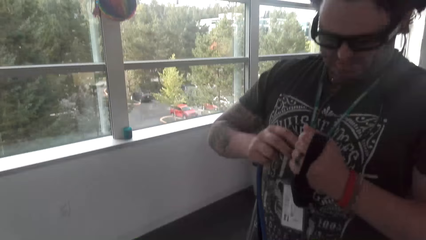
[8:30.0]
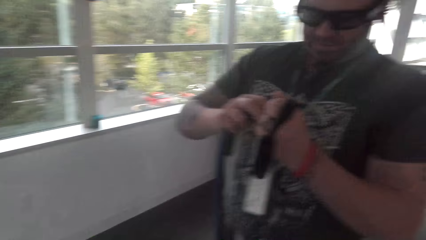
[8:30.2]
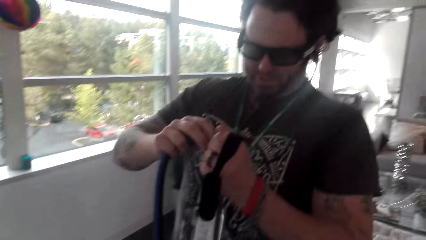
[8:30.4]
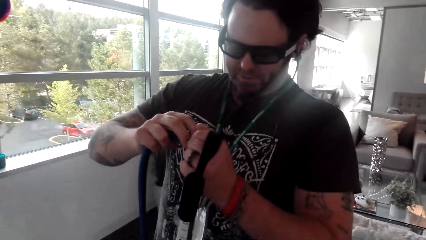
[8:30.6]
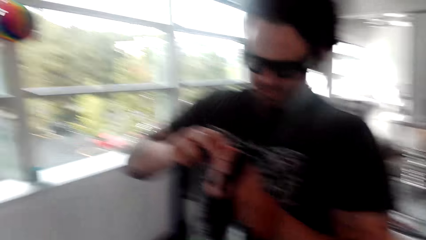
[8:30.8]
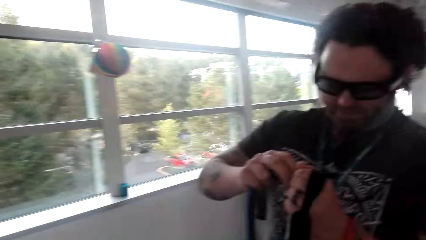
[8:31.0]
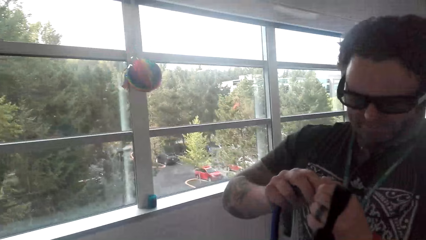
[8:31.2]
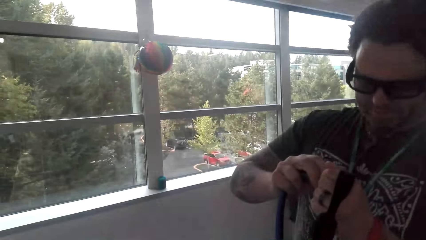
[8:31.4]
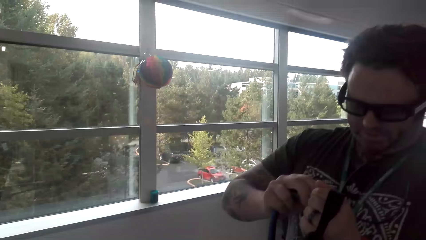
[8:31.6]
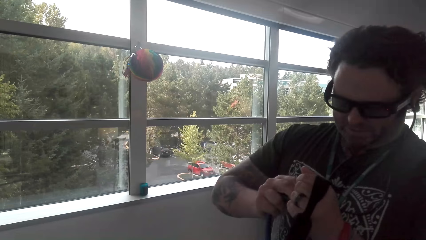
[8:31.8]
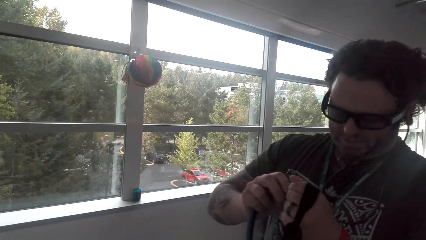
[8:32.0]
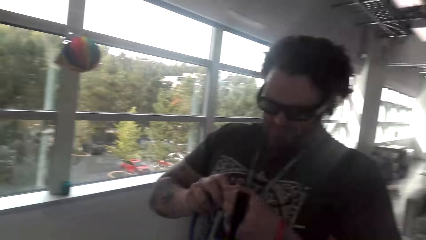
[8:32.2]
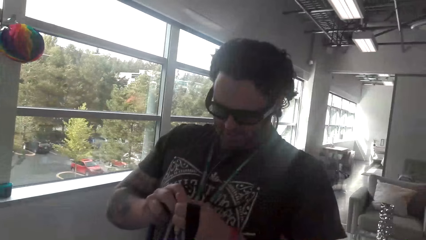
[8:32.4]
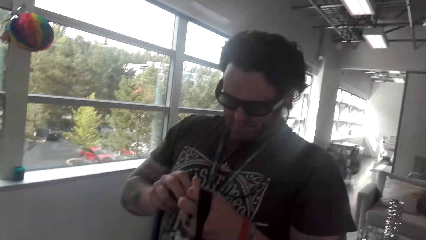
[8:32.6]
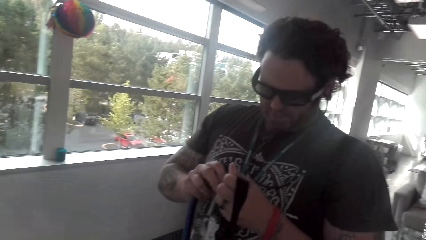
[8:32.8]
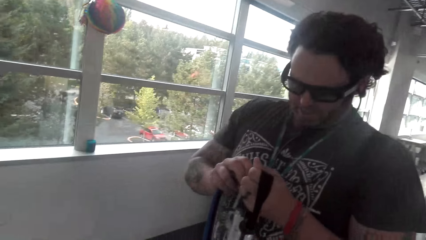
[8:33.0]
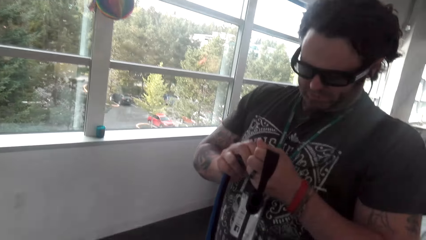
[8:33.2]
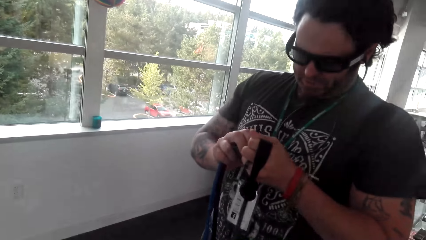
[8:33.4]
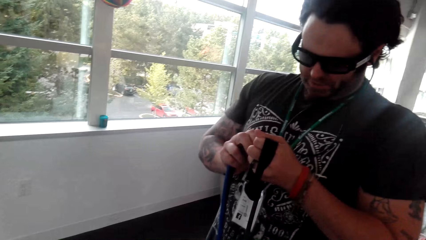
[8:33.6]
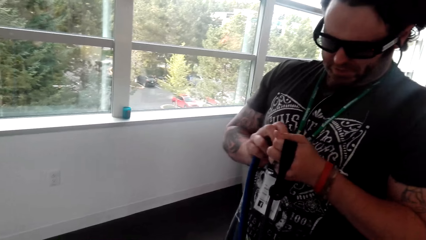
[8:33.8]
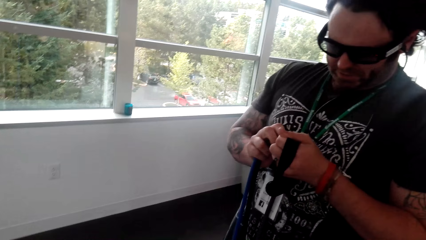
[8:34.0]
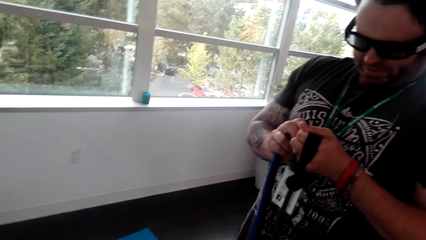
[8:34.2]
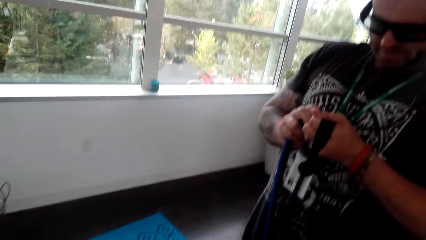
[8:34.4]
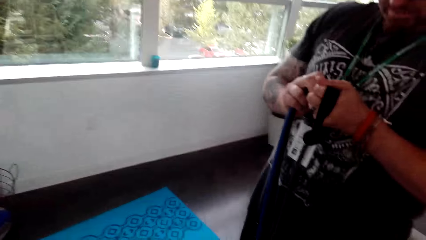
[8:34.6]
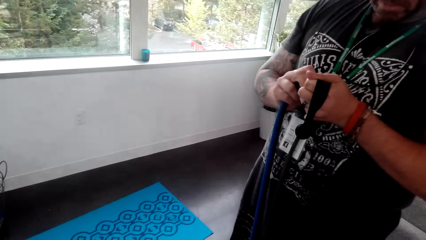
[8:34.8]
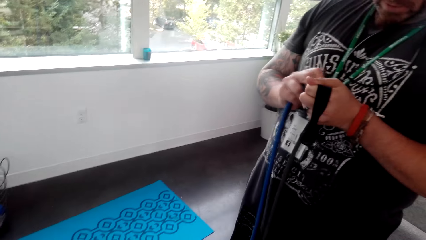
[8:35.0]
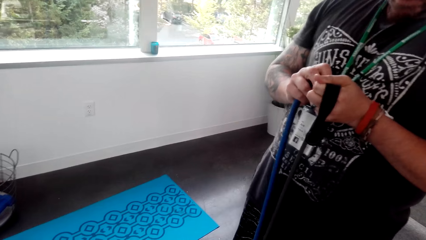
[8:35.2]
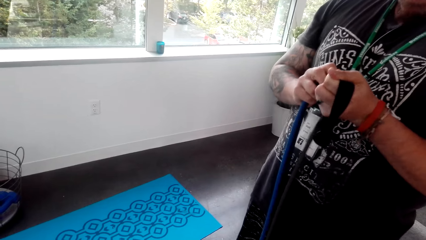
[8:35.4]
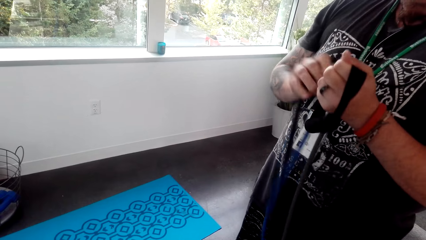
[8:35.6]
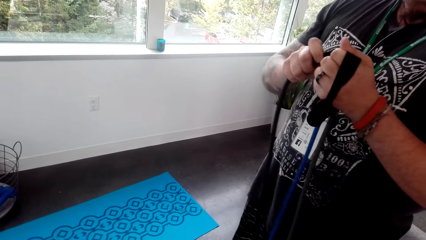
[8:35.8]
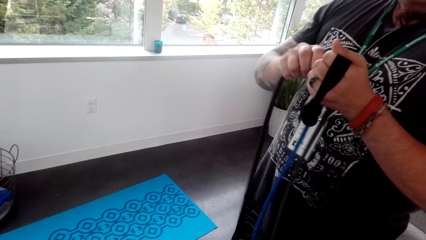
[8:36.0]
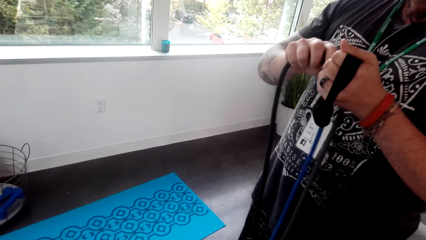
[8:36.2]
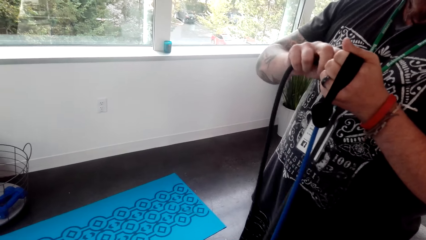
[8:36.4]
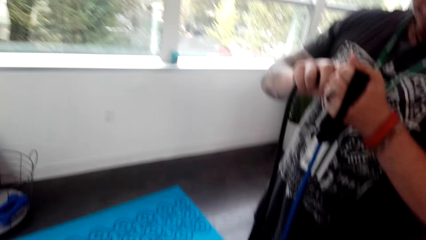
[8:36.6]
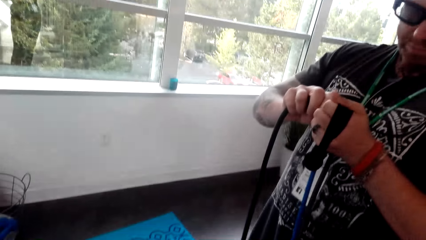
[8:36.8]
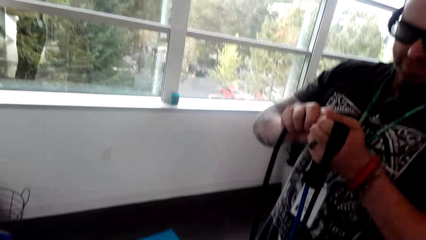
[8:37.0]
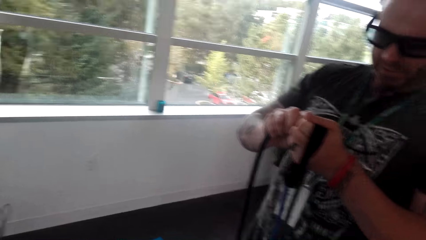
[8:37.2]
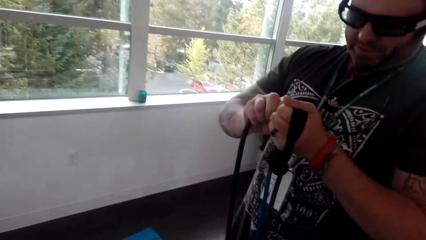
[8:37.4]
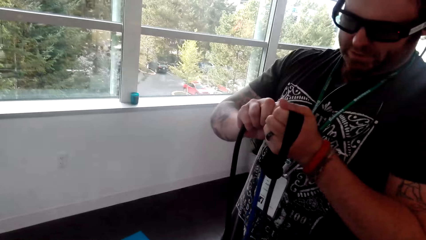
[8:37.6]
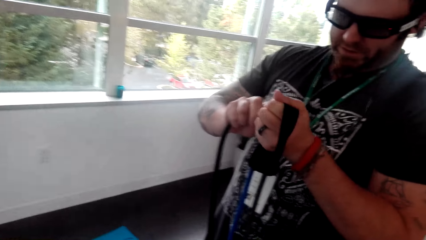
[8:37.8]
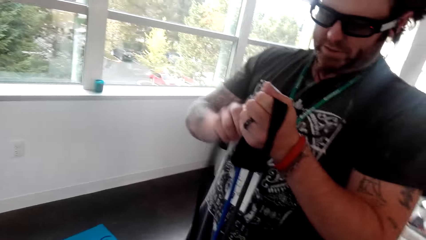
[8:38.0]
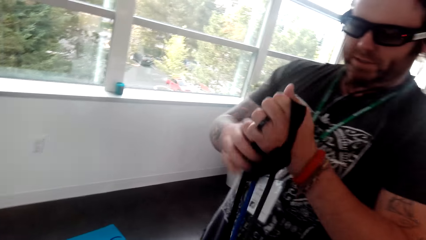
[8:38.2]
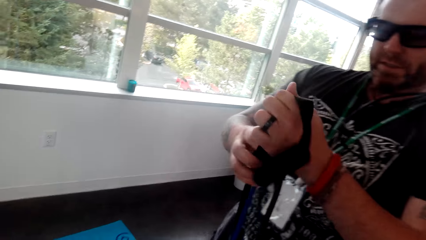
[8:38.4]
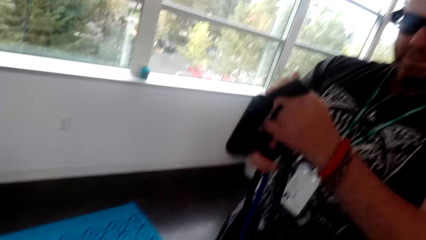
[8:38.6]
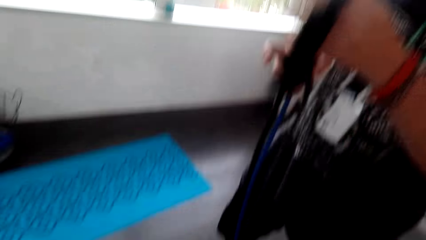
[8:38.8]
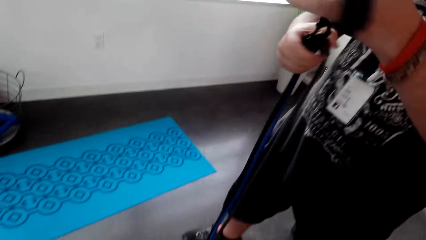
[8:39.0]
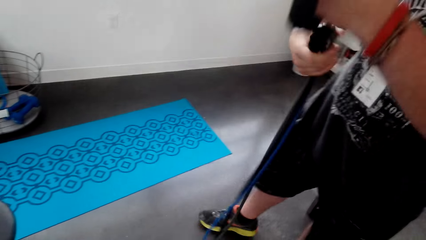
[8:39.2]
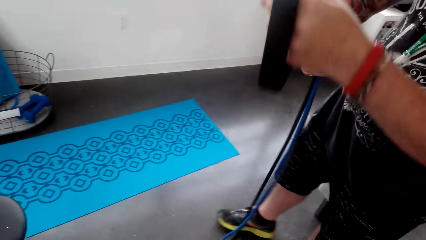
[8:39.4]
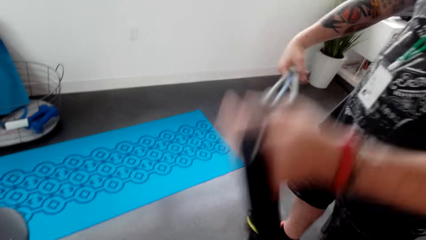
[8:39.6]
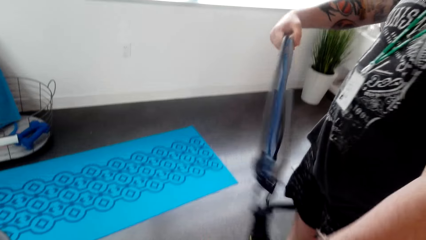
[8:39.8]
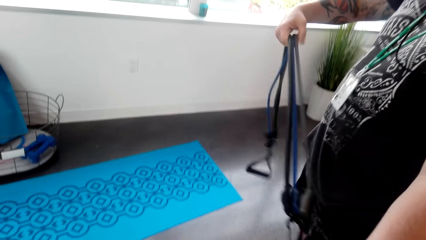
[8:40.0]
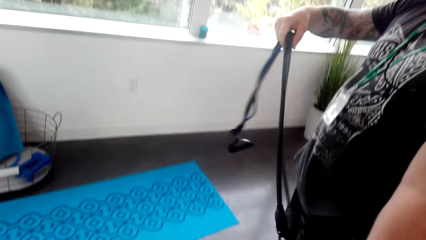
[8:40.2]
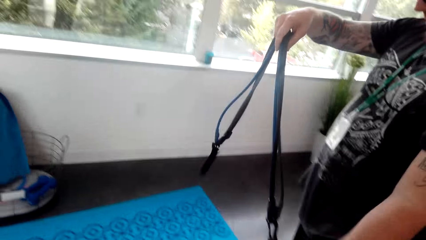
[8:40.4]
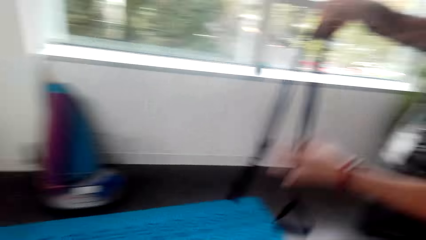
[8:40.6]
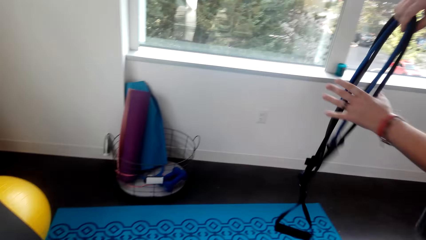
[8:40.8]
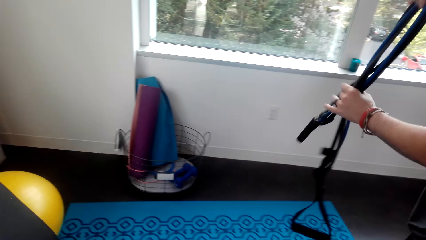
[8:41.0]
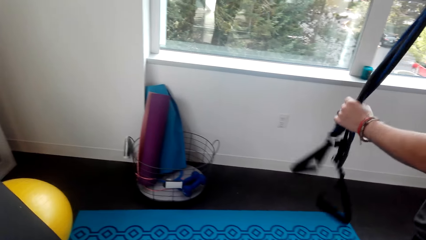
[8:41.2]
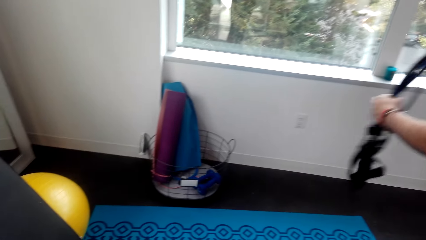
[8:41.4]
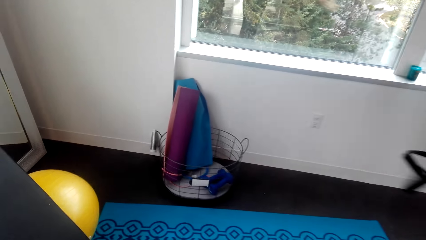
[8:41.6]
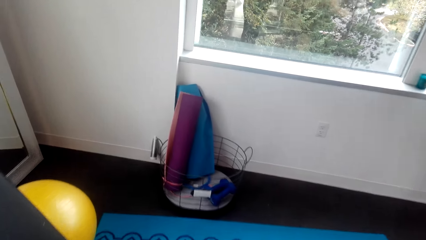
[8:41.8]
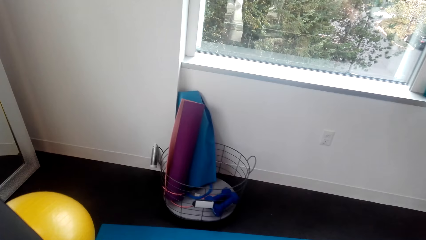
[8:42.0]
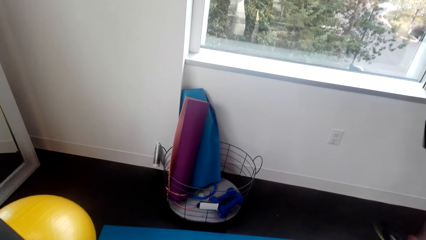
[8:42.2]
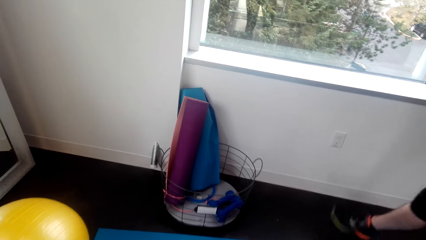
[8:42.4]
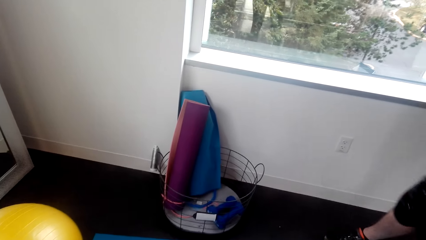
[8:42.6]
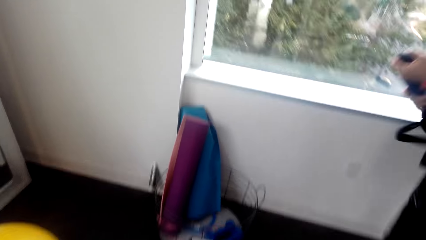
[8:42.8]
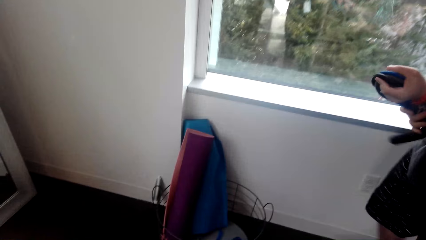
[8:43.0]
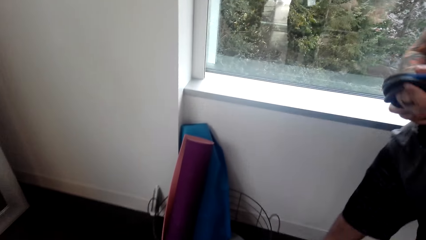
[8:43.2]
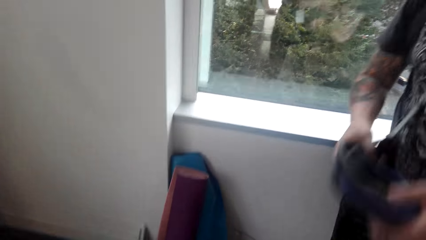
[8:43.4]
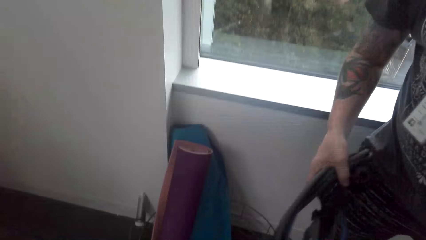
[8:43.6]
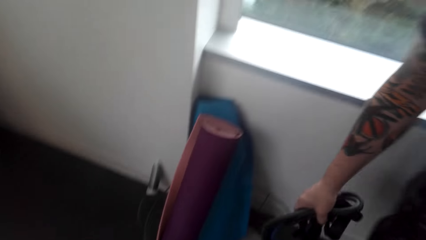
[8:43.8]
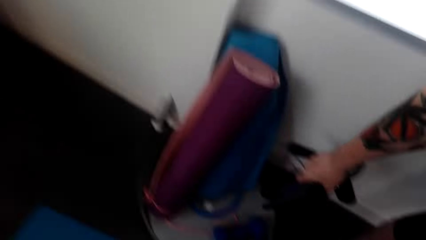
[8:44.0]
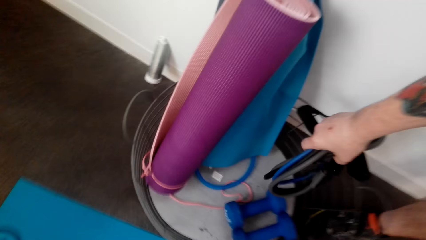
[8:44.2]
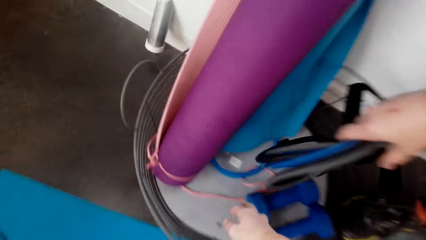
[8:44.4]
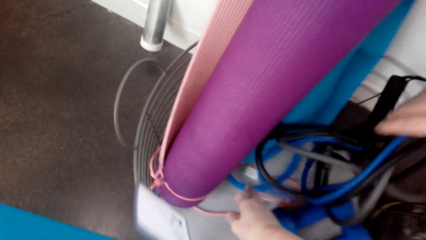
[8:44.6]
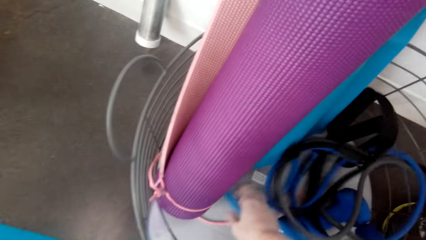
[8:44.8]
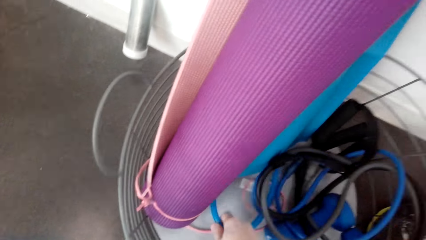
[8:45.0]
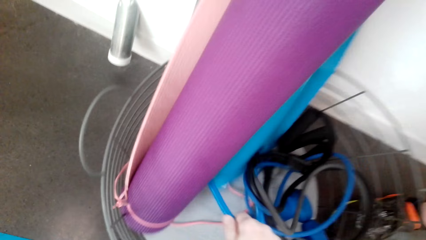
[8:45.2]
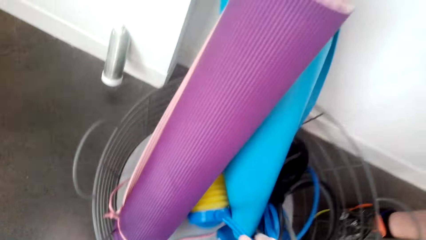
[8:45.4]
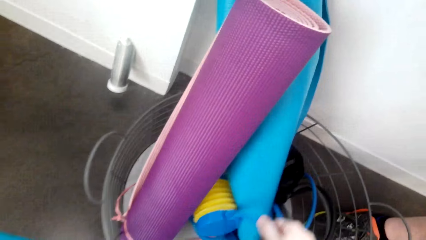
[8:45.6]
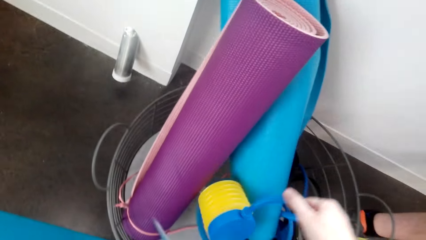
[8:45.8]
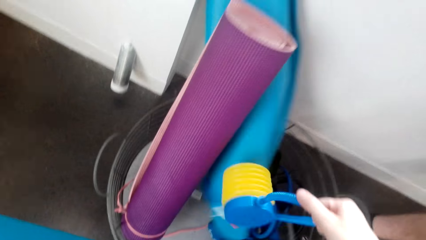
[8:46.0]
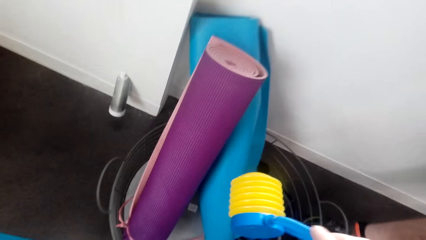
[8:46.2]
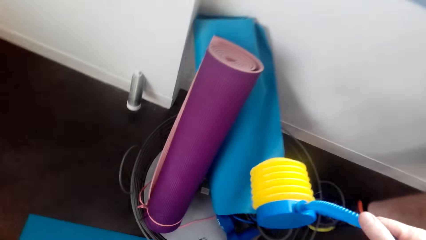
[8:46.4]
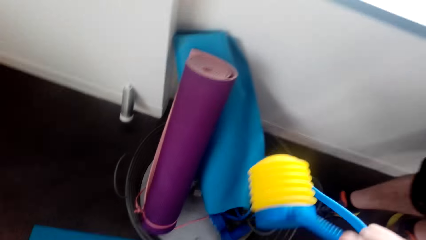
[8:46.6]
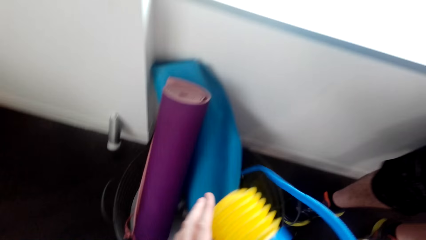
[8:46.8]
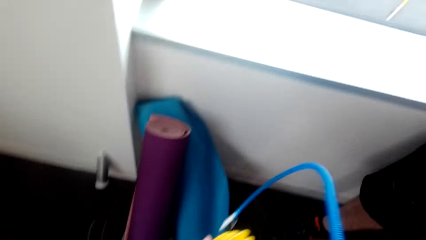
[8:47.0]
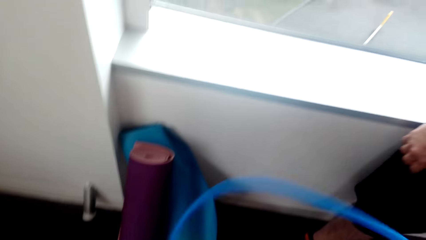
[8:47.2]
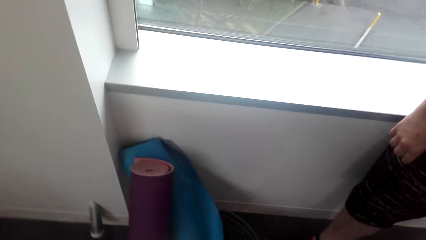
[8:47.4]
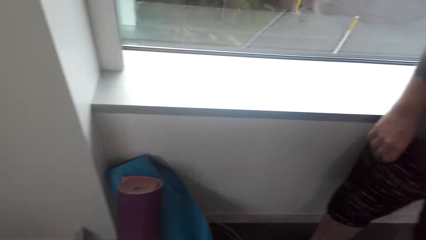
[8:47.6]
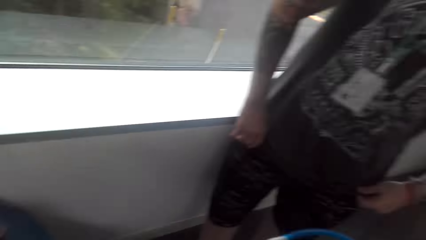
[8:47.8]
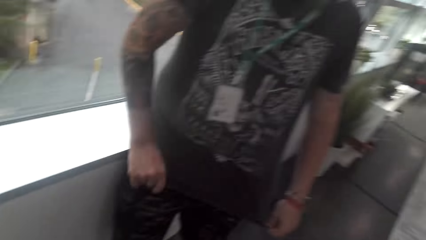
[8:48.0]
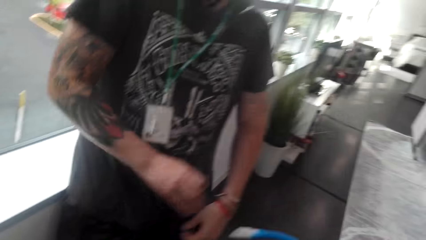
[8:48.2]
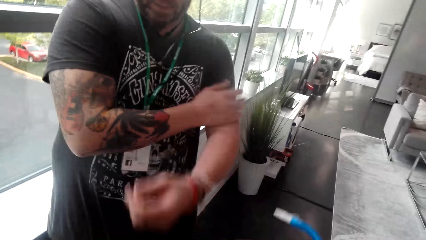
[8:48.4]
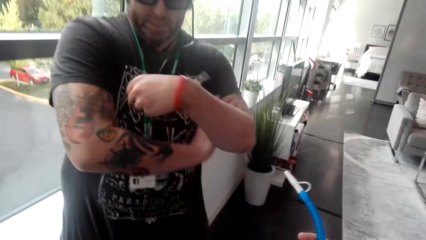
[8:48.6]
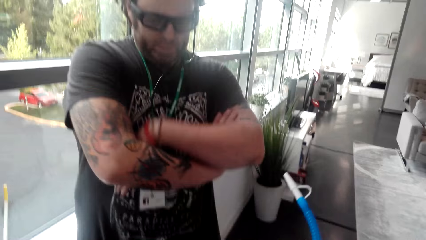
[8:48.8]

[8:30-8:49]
A man connects the resistance bands. The man drops the pull stretcher or resistance bands in the bucket. The camera wearer picks up a pump.
